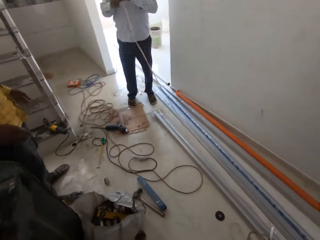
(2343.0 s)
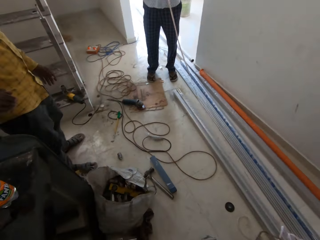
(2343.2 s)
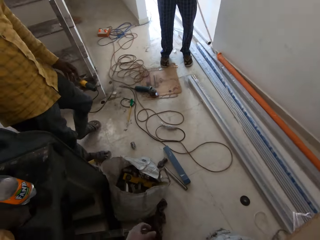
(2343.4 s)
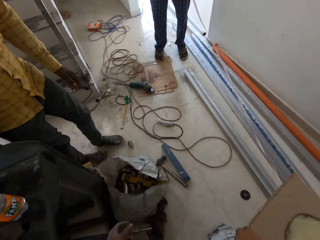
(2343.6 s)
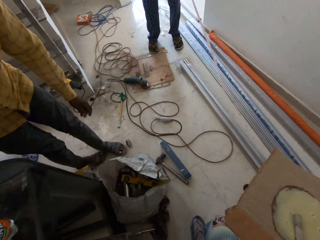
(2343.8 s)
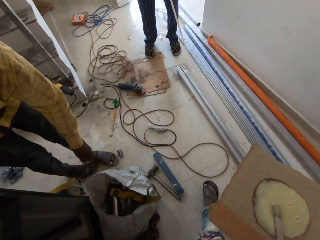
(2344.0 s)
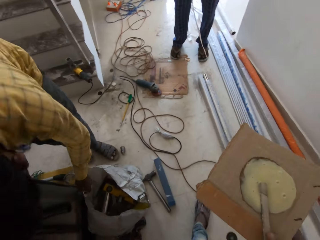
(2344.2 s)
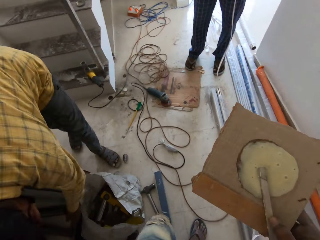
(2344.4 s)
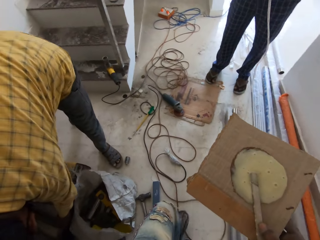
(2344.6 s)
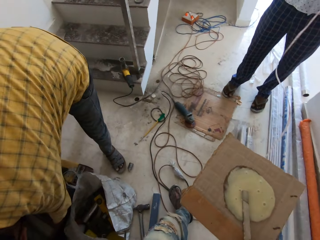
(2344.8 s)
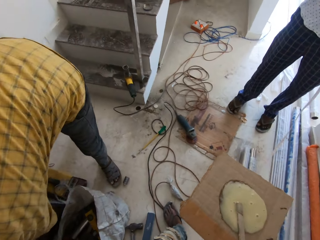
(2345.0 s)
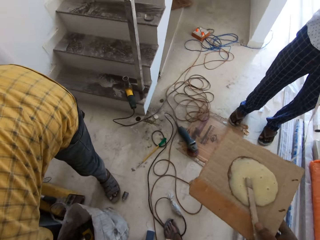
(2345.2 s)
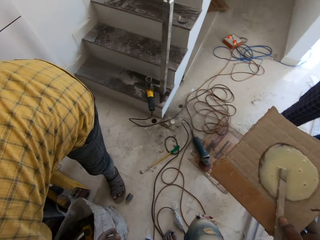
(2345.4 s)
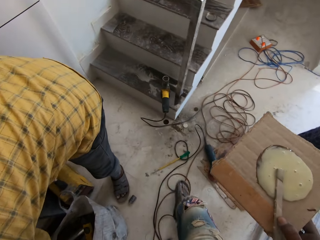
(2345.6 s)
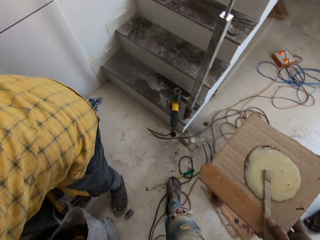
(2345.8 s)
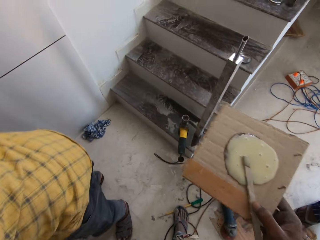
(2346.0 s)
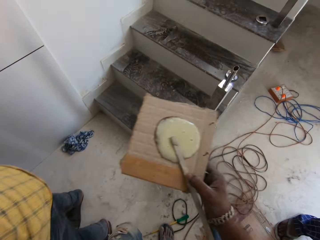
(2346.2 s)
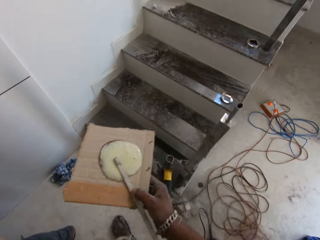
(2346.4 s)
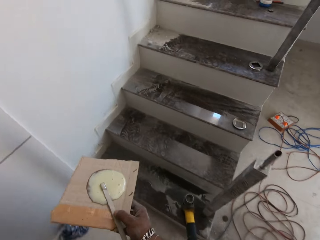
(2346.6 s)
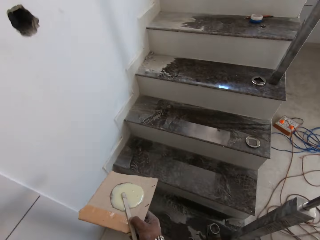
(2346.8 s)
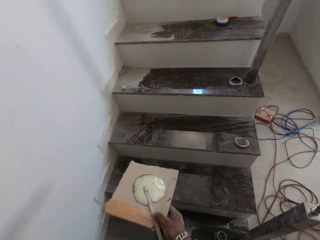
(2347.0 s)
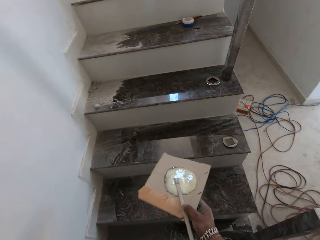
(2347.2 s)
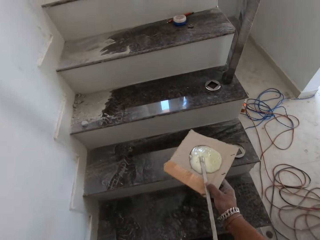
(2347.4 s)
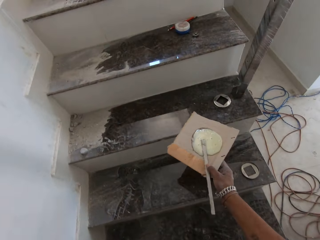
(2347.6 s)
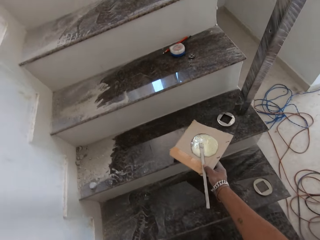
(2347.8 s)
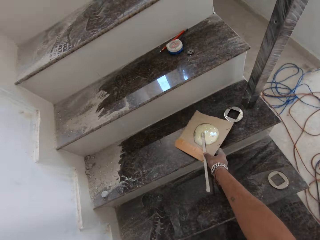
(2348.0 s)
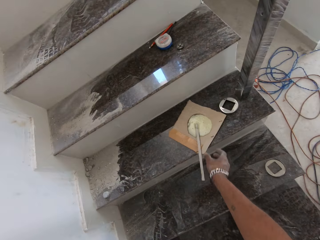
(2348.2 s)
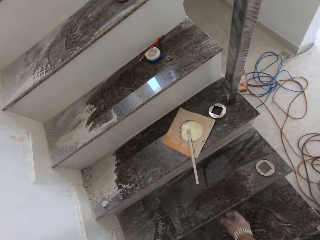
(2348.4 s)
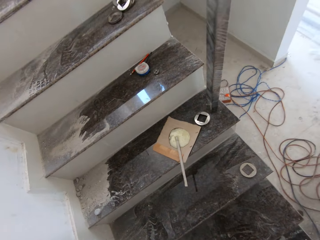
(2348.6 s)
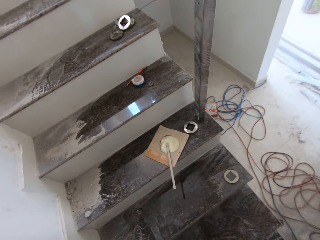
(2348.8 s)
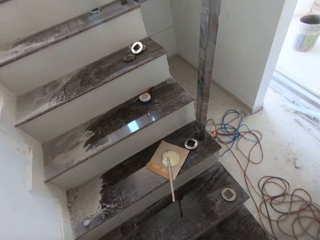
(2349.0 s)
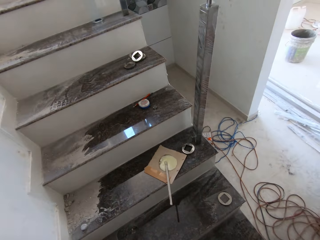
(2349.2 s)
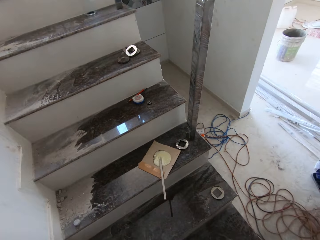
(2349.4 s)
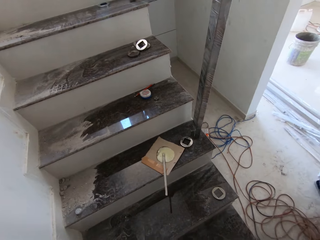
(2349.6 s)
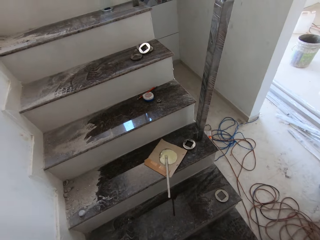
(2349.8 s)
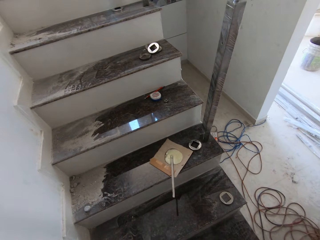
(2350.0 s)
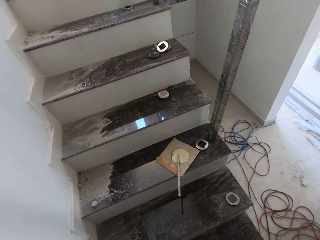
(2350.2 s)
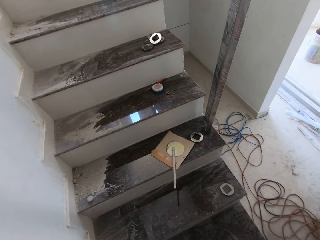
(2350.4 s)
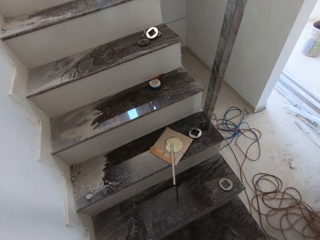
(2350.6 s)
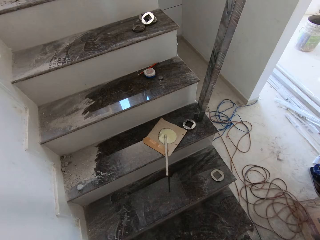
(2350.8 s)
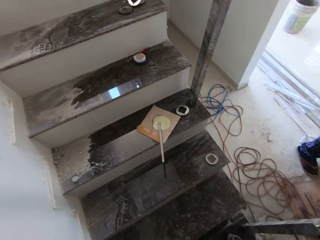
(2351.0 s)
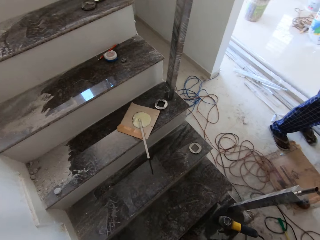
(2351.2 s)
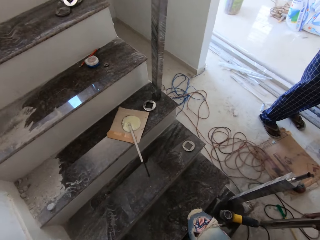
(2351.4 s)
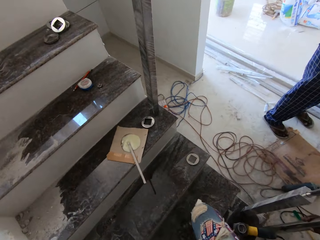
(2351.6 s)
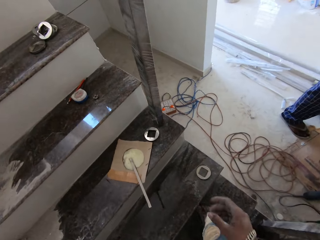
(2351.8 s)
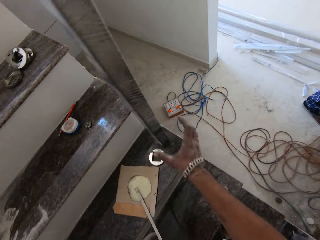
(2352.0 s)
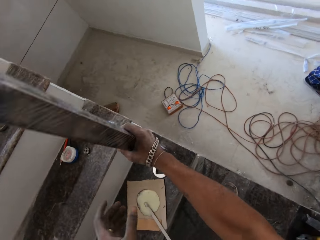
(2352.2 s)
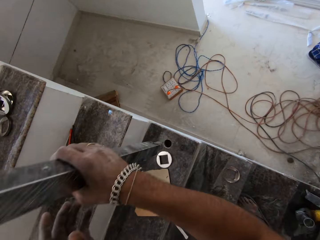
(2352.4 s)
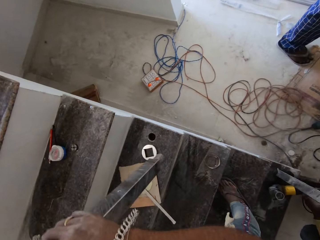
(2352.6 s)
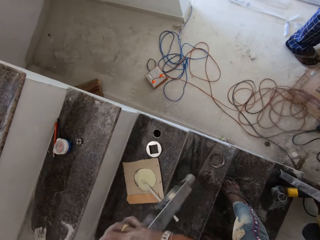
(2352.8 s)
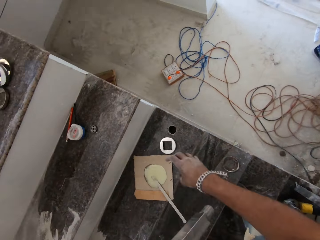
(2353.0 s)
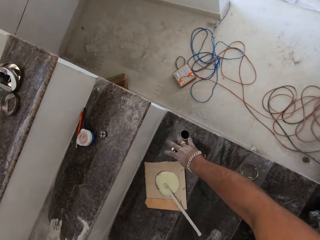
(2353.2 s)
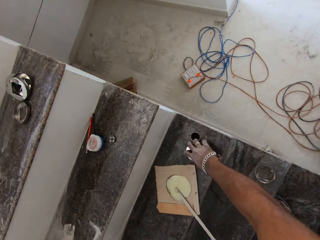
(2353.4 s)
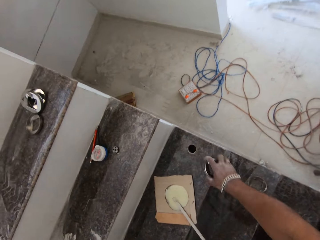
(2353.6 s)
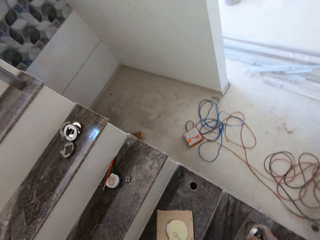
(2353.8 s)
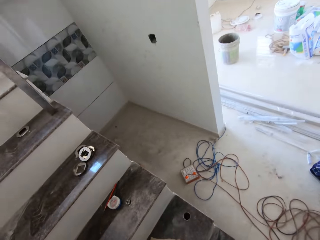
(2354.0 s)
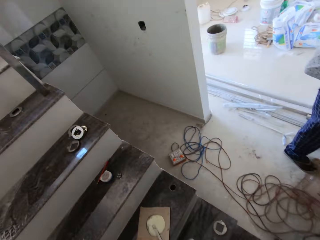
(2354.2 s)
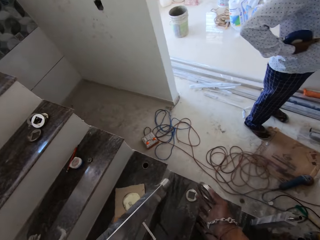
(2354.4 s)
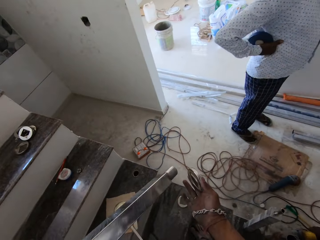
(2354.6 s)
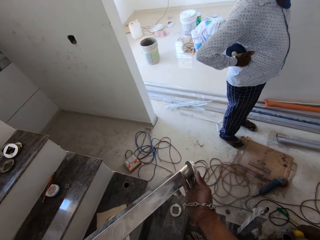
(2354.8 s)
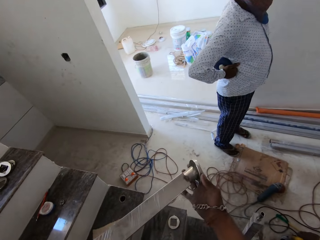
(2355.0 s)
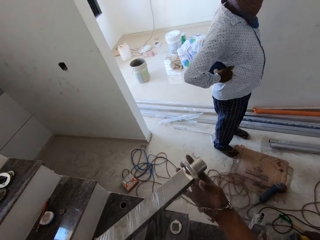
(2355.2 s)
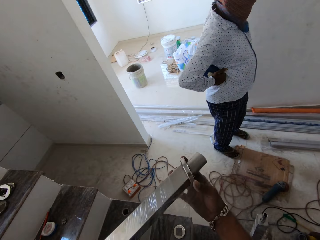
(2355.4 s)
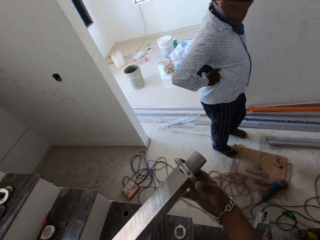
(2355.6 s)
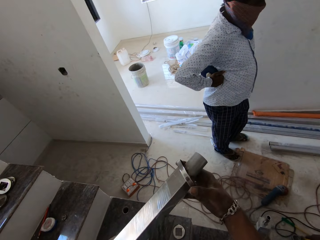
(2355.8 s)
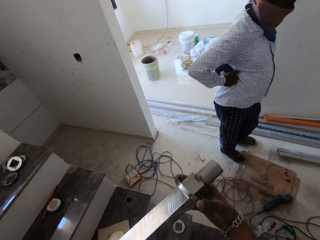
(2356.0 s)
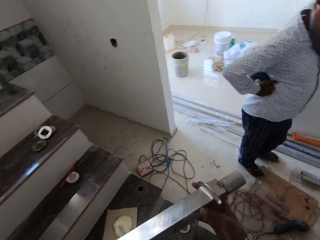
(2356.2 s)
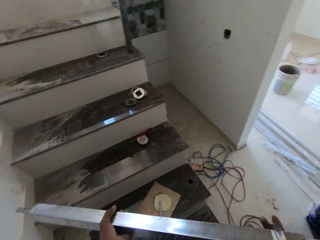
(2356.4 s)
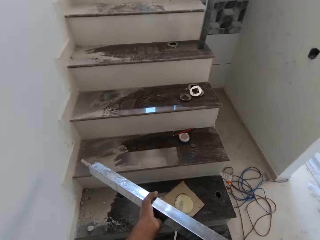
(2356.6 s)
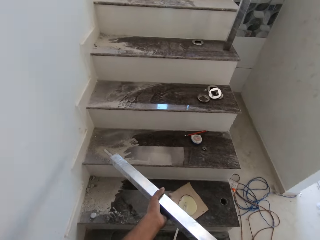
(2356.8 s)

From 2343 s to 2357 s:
The camera wearer walks around. He places the carton onto a staircase with his right hand. He picks up a rod from a hole in the staircase with his right hand. He passes the rod to his left hand. He picks up a metal ring from the staircase with his right hand. He puts the rod in his left hand into the metal ring in his right hand.

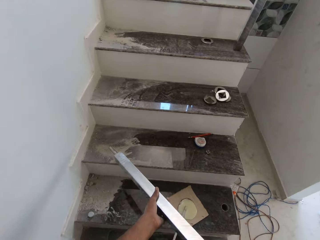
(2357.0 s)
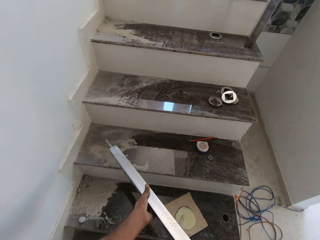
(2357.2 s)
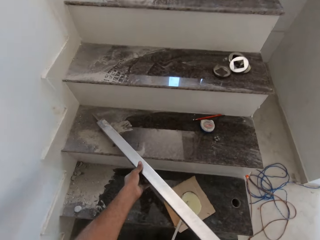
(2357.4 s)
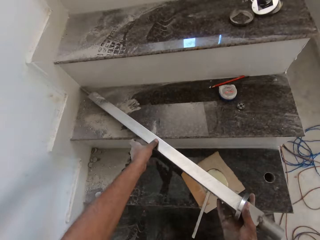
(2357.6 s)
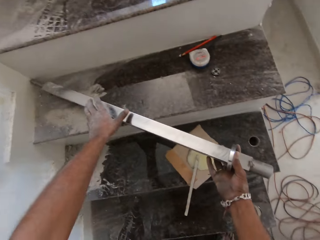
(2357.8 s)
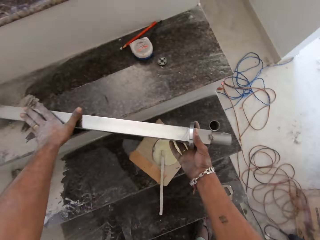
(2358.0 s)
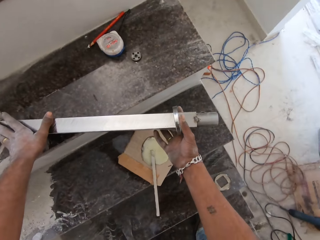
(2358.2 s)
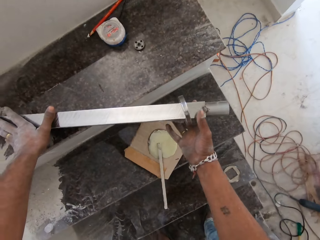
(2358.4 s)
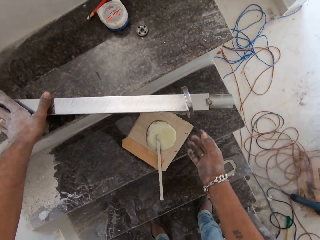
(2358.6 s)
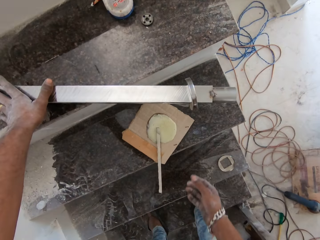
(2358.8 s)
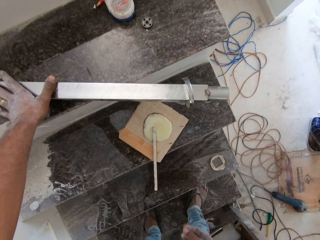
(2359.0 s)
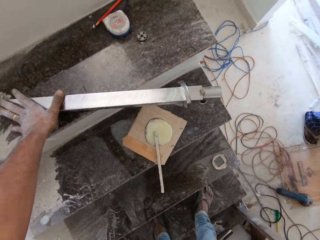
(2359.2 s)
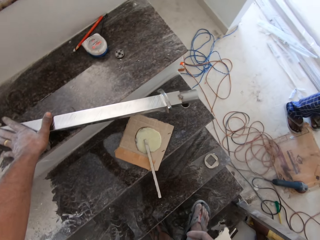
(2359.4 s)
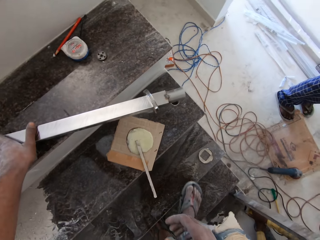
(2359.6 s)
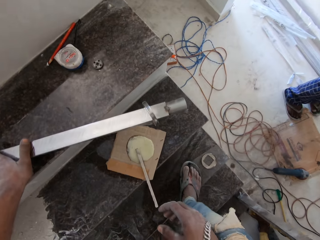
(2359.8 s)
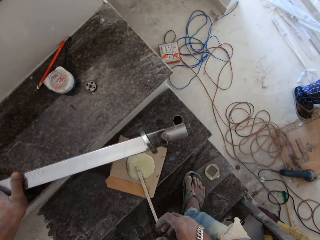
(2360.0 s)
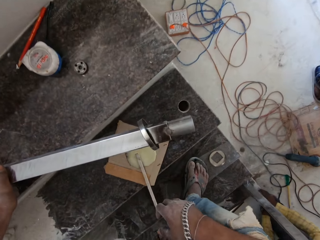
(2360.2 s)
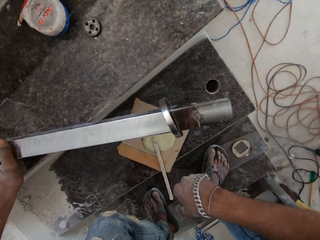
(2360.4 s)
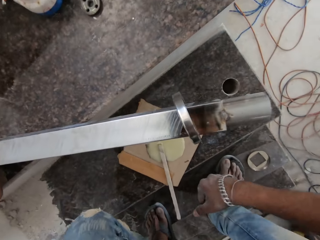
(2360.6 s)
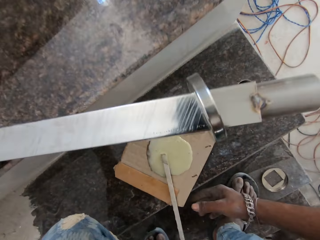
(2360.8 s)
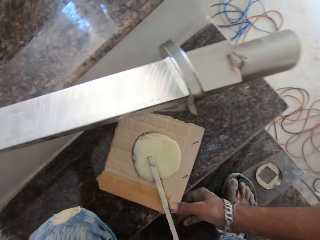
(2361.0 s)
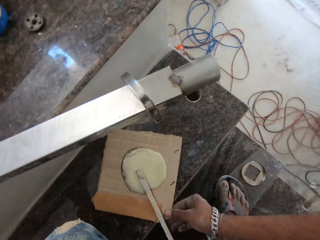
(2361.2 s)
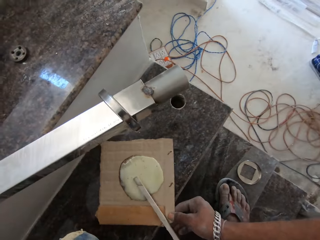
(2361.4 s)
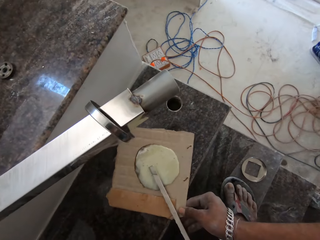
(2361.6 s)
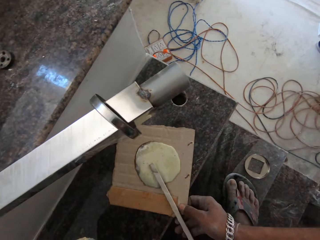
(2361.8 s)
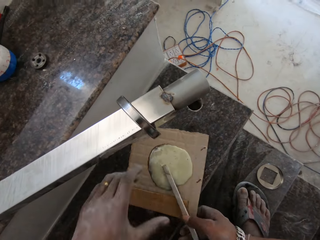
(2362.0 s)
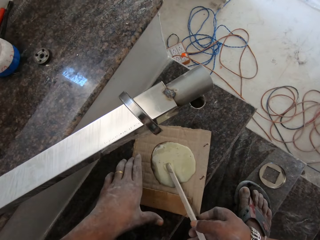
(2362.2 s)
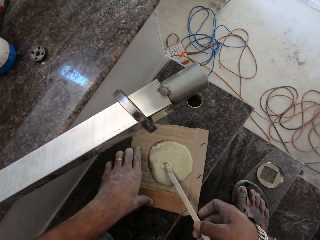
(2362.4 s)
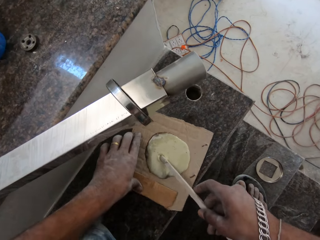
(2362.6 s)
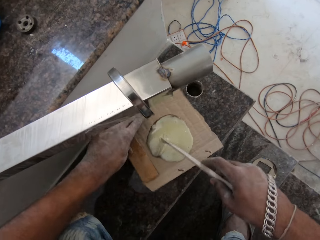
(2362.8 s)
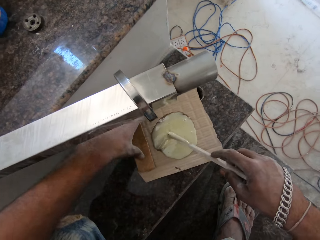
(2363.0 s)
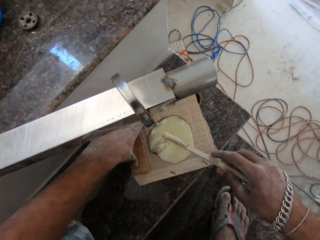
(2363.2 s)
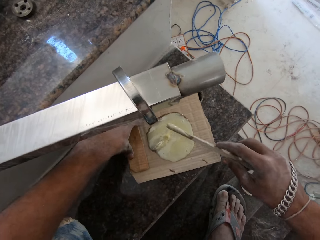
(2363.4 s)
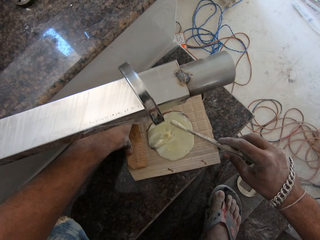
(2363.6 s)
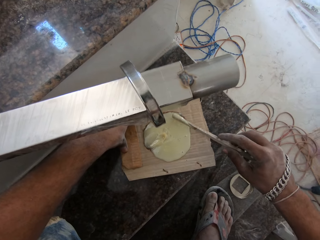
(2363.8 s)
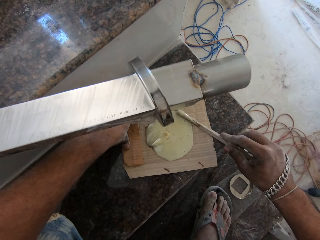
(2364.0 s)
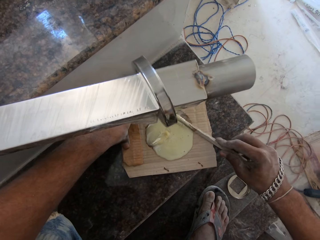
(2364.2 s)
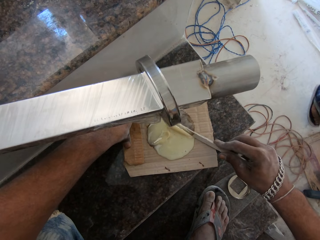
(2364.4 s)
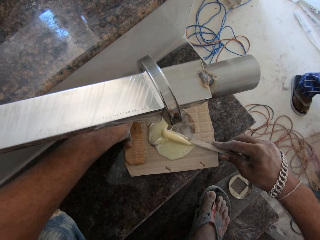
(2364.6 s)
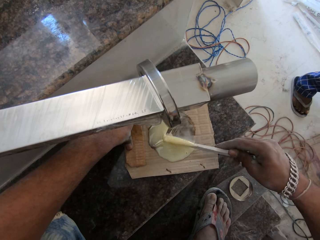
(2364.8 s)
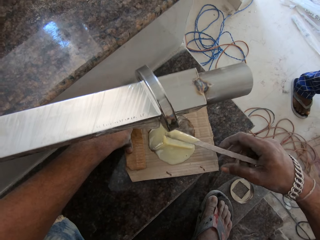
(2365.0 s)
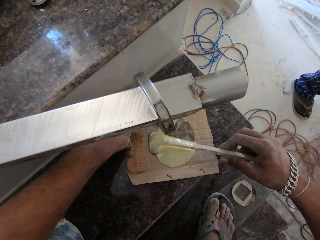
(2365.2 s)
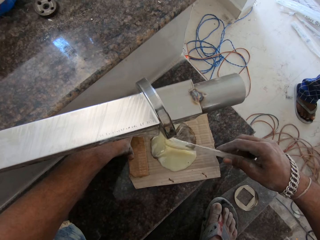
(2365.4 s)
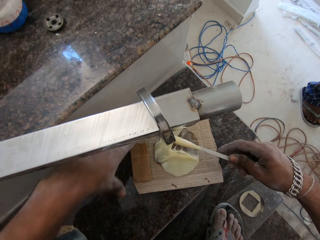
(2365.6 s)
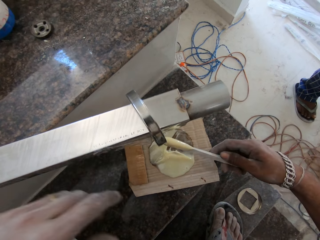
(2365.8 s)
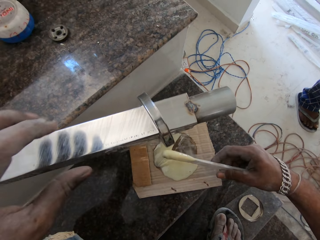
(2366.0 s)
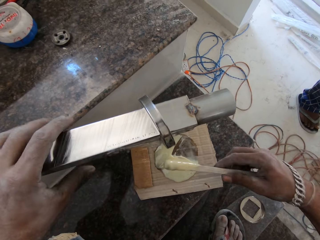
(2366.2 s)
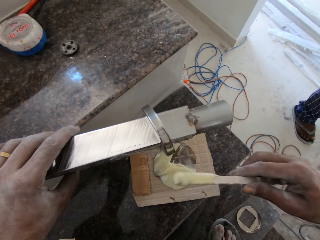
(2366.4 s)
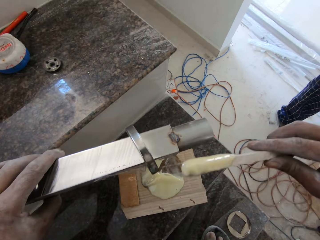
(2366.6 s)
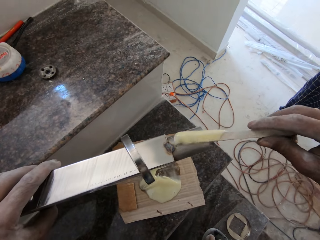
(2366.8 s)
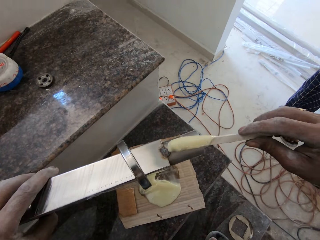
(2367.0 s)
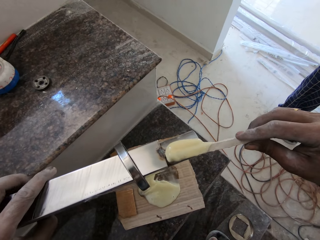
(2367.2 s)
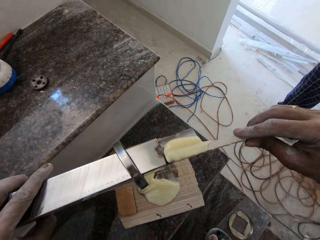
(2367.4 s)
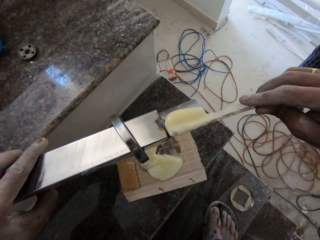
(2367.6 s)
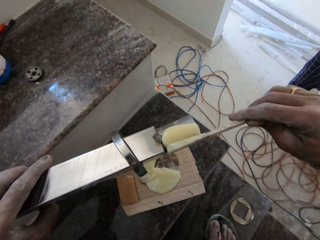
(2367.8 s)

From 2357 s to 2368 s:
The camera wearer places the rod onto the staircase with both hands. He moves the carton on the staircase with his right hand. He picks up the stick from the carton on the staircase with his right hand. He holds the carton on the staircase with his left hand. He scoops gum or Lapox PowerGrip resin and hardener paste from the carton with the stick in his right hand. He holds the rod with his left hand. He rubs the gum on the stick onto the rod in his left hand.
